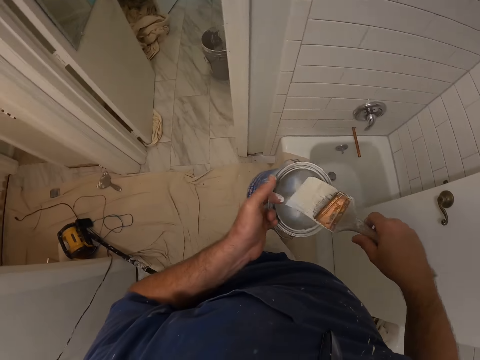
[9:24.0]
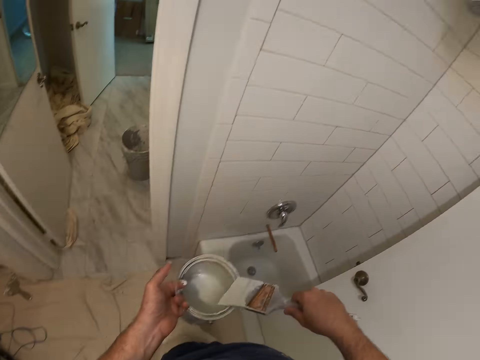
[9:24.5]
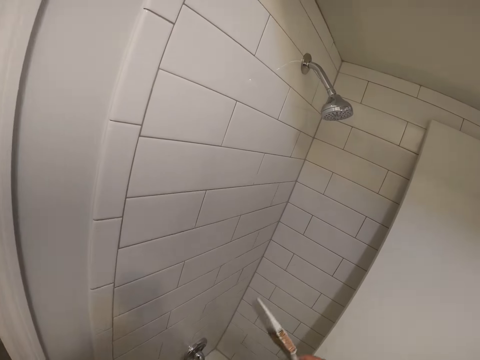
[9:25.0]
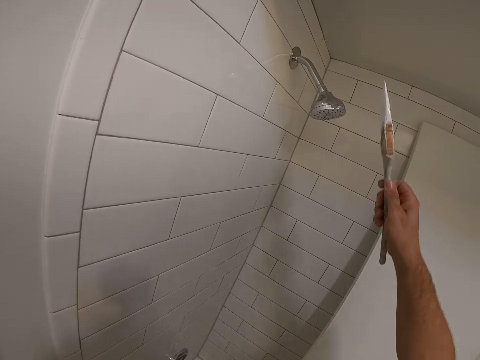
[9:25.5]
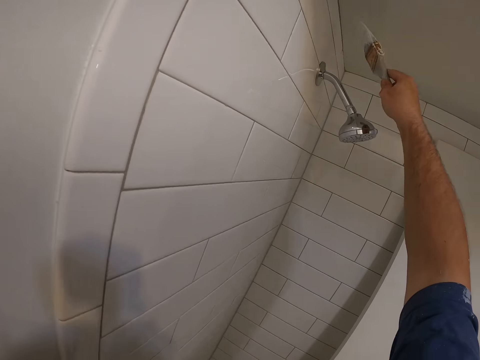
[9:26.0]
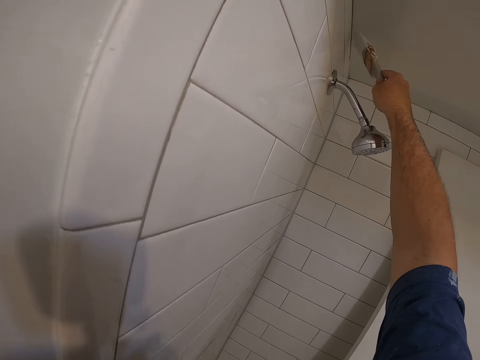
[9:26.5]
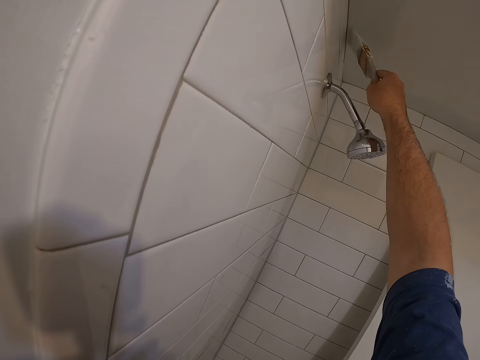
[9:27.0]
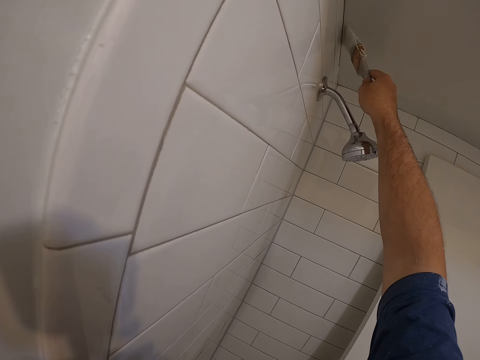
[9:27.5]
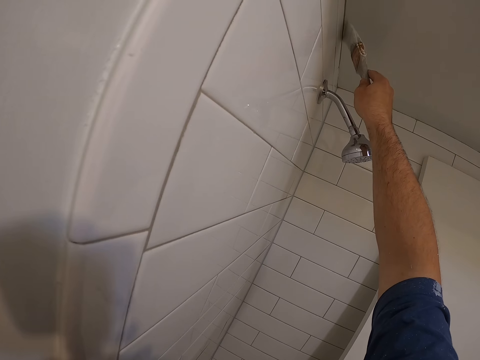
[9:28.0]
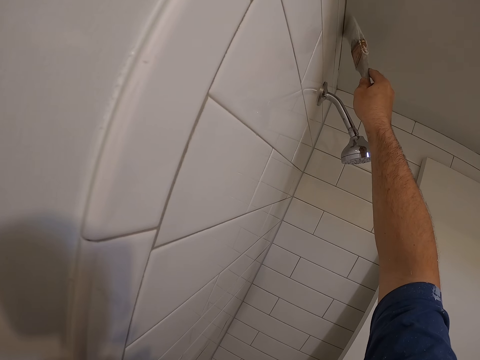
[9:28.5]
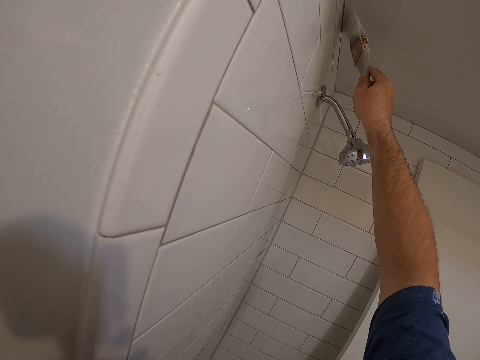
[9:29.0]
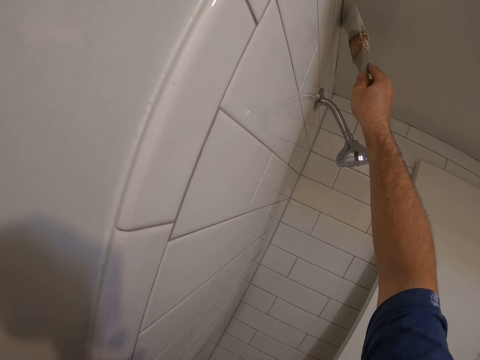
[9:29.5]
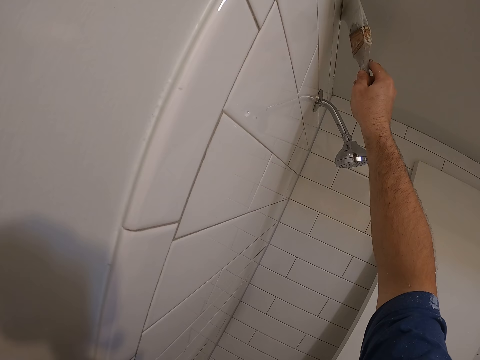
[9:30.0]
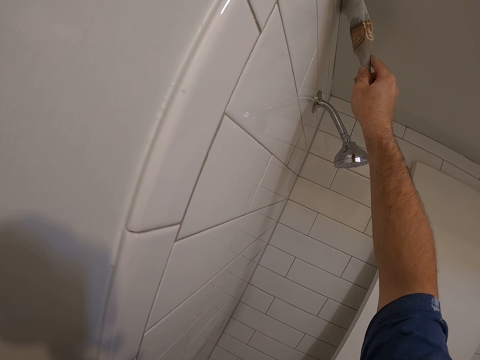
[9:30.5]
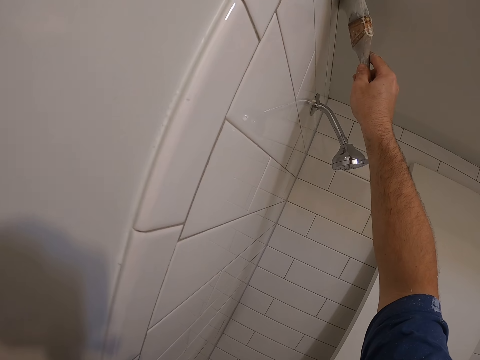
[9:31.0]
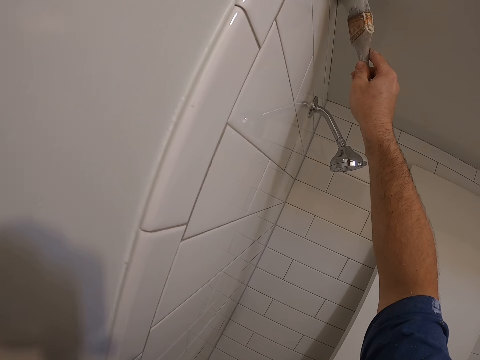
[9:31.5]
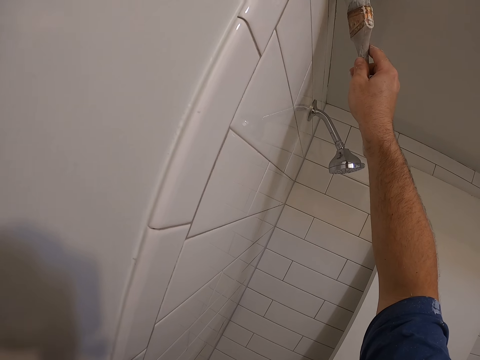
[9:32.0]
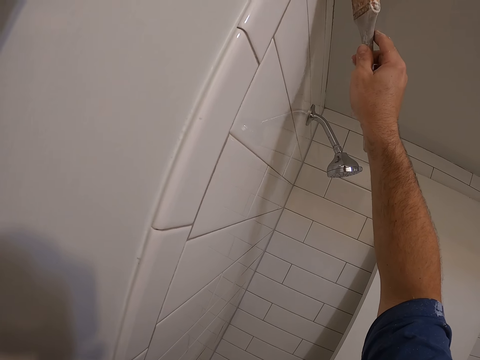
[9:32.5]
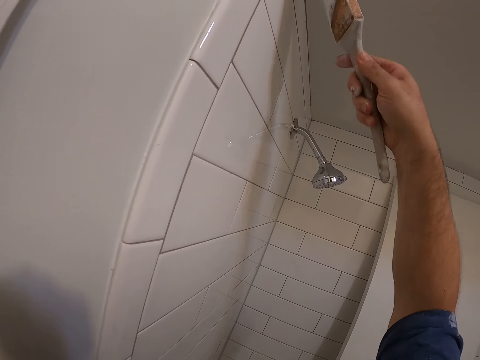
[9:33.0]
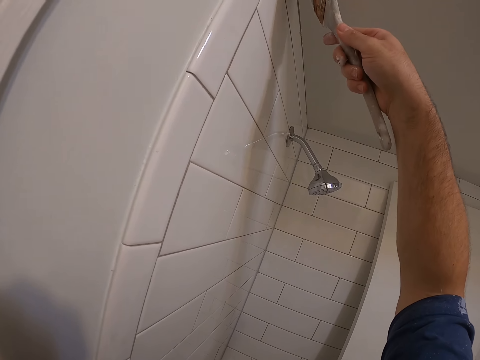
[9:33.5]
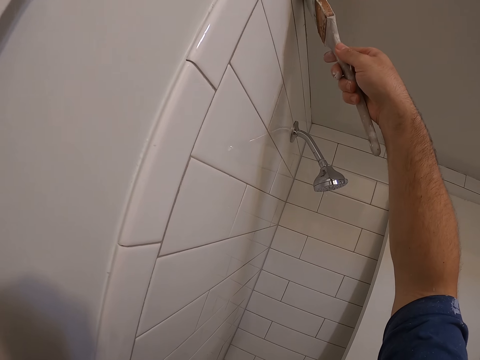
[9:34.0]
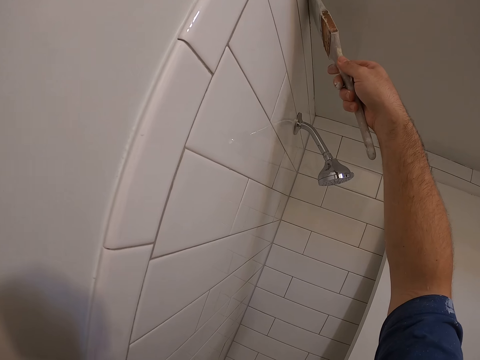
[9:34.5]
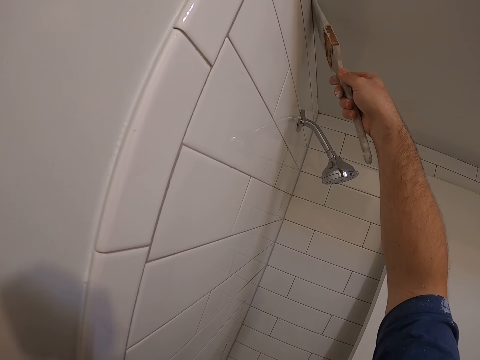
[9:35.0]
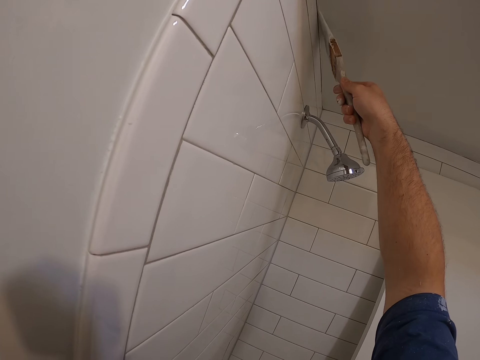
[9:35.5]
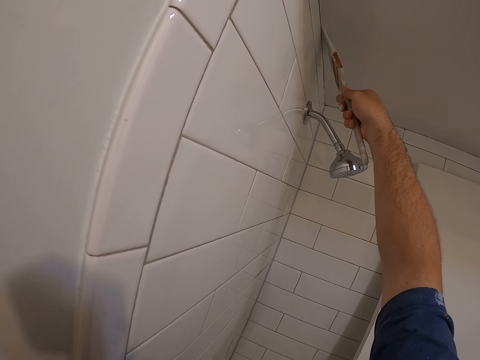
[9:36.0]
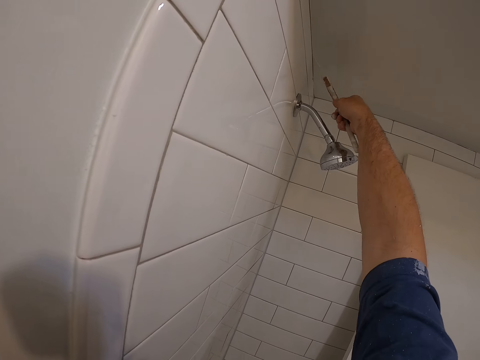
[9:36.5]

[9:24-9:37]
The camera wearer dips the paintbrush into the paint can. They paint the top of the room with the paint brush.

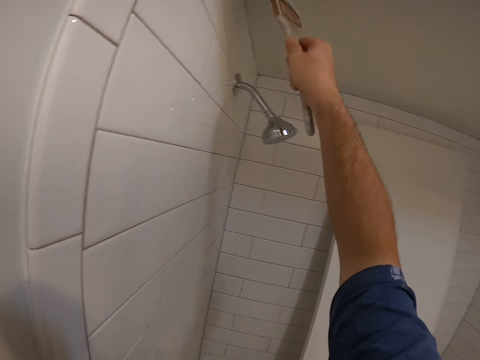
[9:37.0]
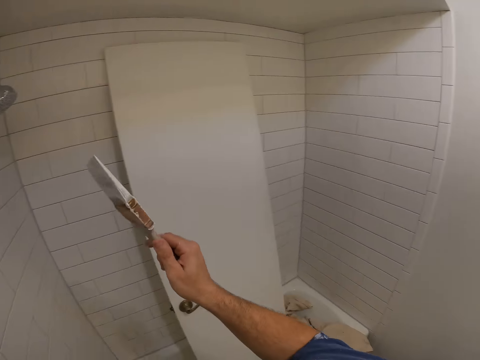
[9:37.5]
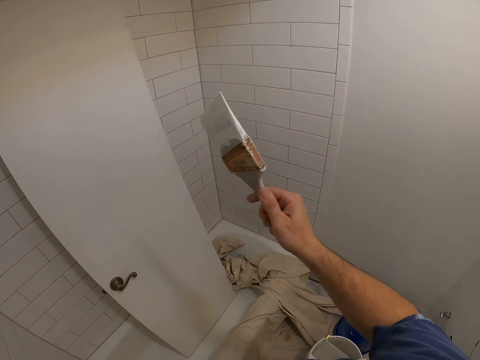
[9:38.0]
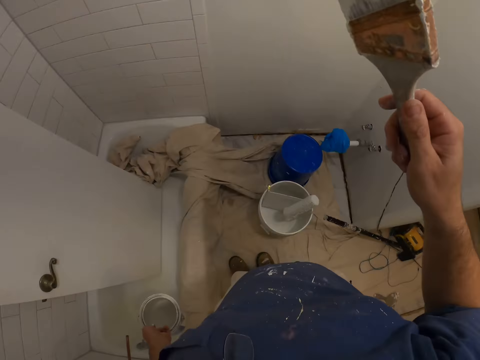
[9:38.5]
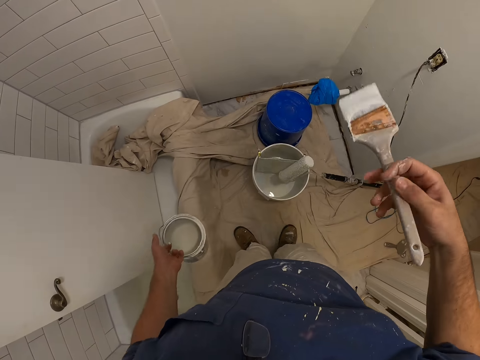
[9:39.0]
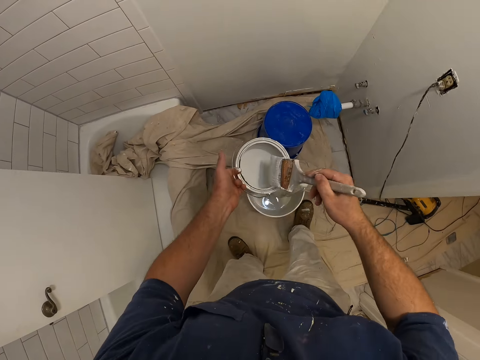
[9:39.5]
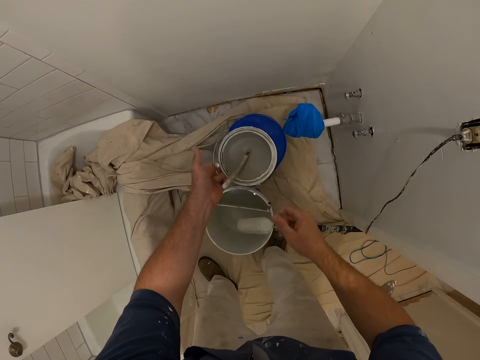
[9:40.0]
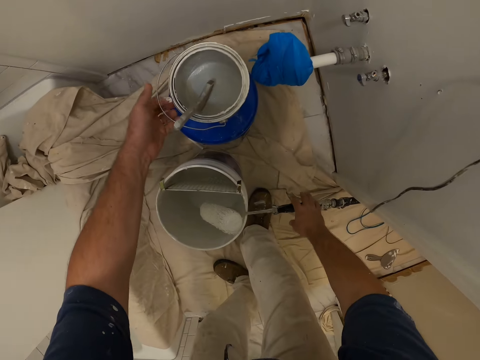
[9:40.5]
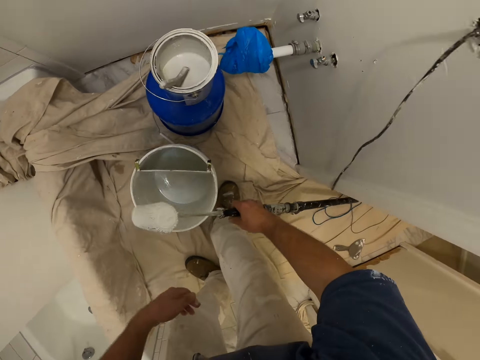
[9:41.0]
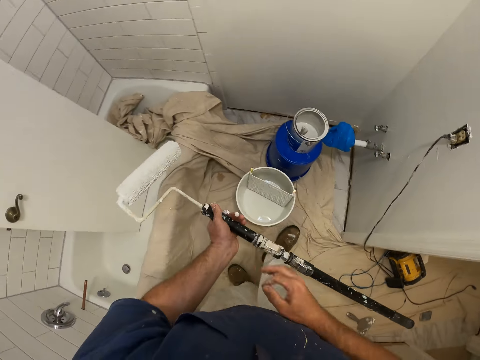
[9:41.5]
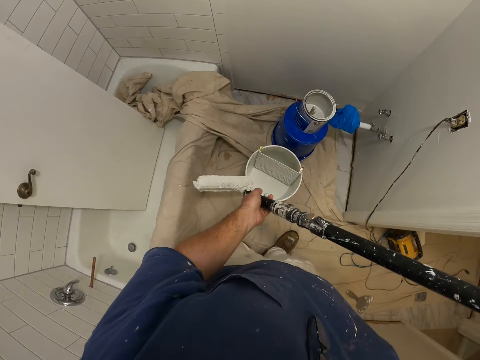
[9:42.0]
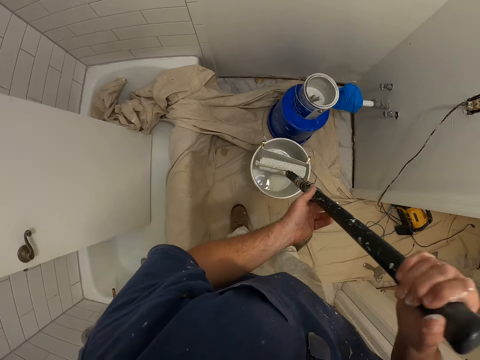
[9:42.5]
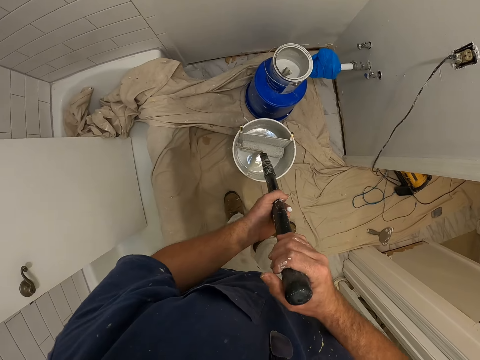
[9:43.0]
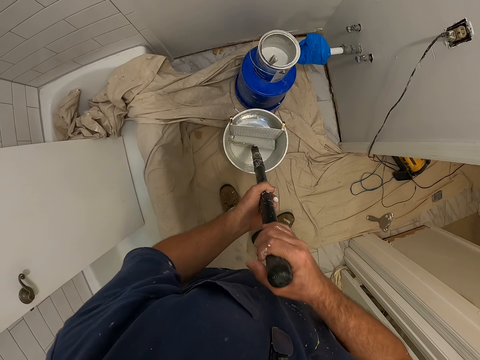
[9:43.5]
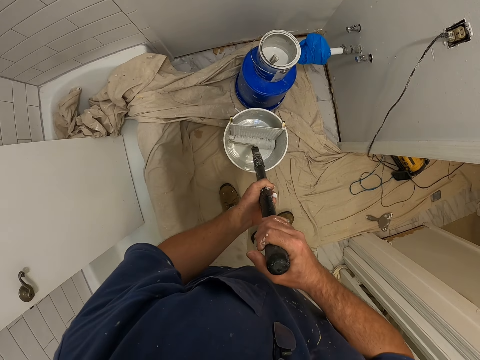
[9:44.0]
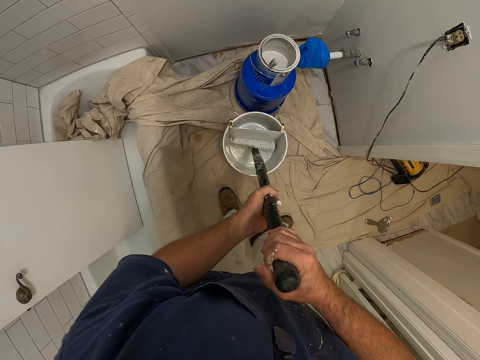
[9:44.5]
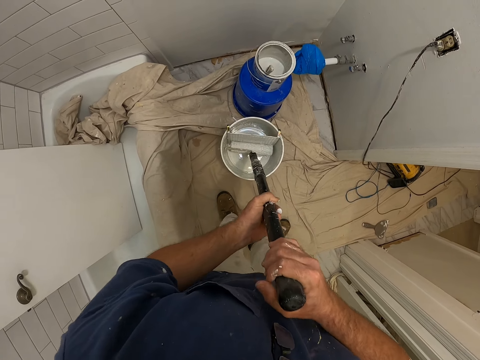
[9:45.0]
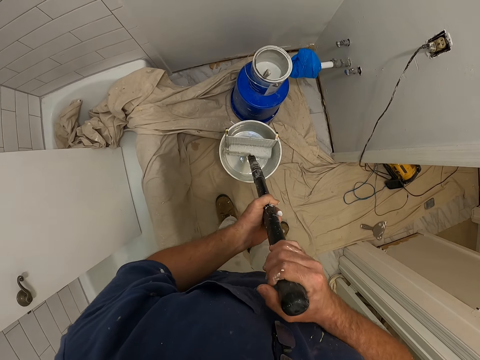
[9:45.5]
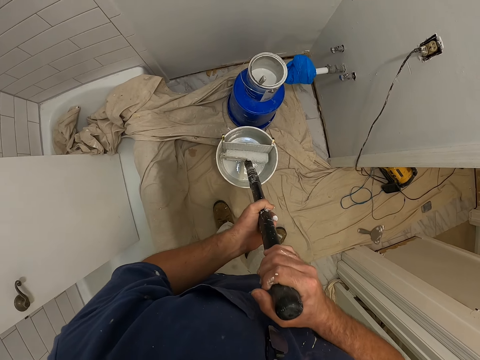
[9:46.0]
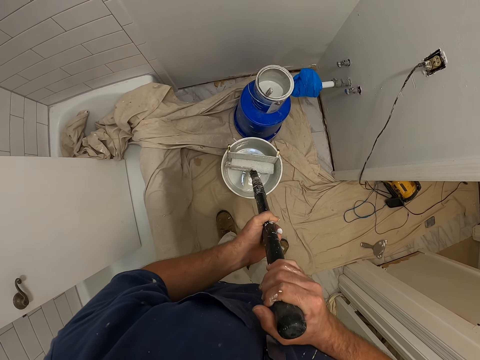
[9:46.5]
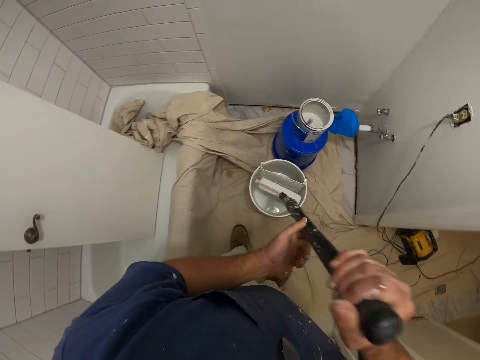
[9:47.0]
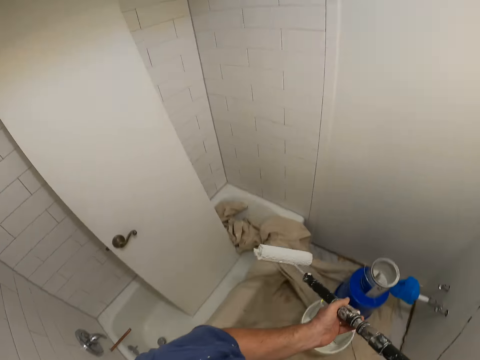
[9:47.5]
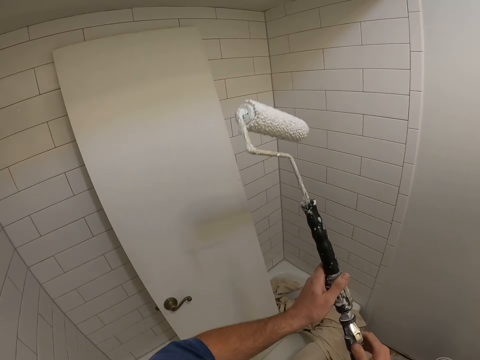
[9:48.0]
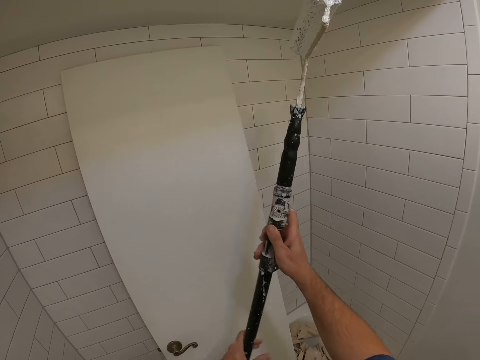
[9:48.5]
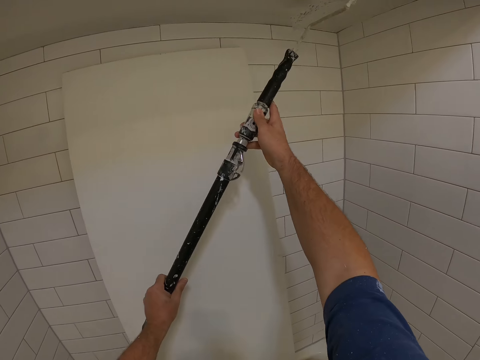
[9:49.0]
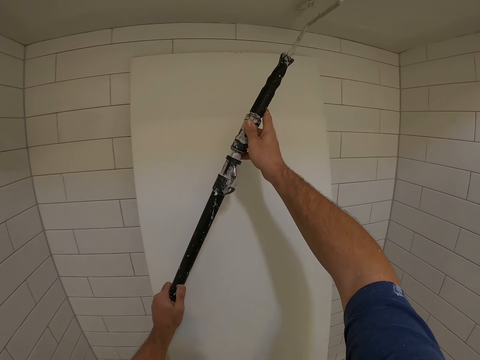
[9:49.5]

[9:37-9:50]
The camera wearer drops the paint brush in his right hand inside the paint. He dips the paintbrush into the paint can. He puts the paint can on top of a paint bucket in a corner in the room. He picks up a roller paint brush with his right hand on the floor. He dips the roller paint brush inside the paint bucket. He paints the wall with the roller paint brush.
